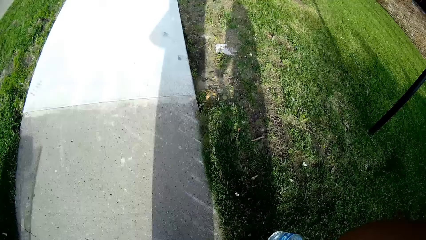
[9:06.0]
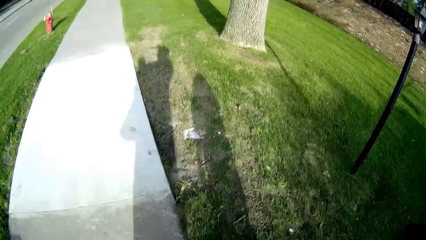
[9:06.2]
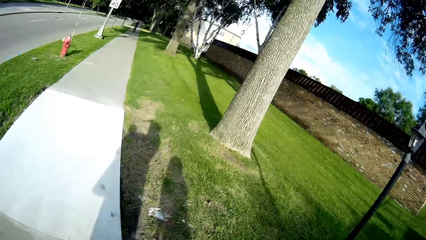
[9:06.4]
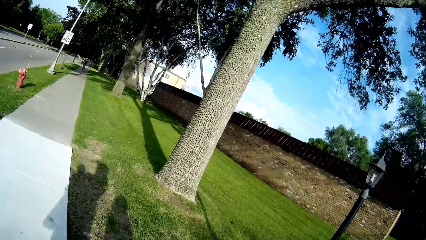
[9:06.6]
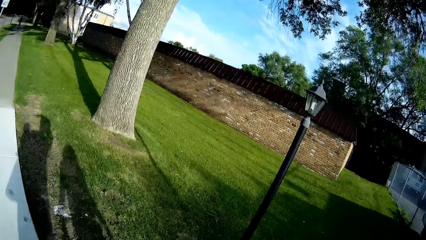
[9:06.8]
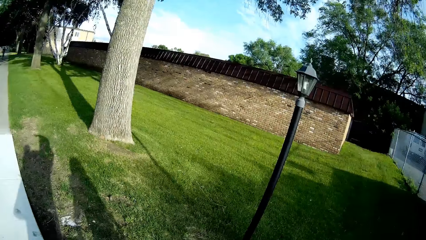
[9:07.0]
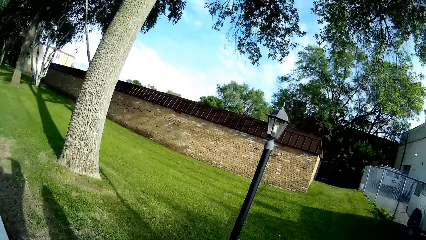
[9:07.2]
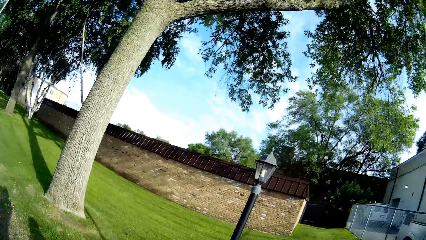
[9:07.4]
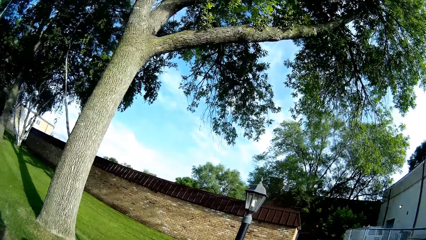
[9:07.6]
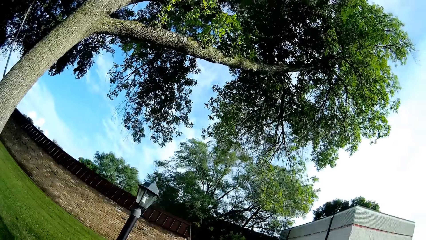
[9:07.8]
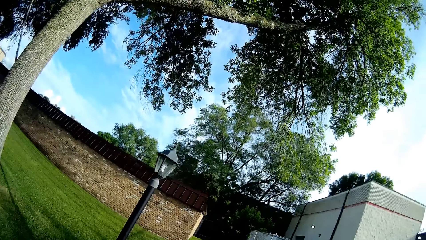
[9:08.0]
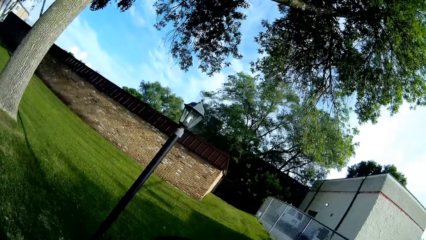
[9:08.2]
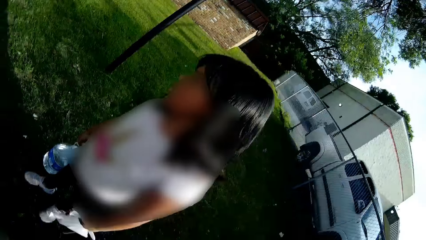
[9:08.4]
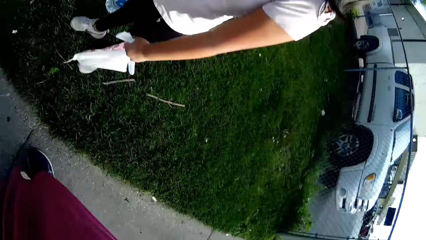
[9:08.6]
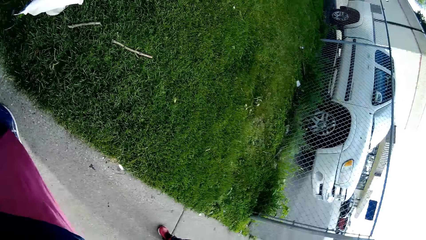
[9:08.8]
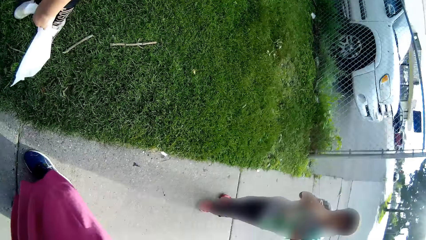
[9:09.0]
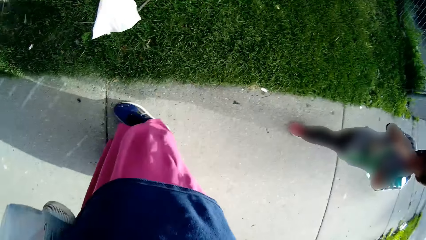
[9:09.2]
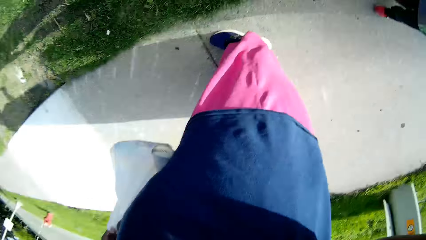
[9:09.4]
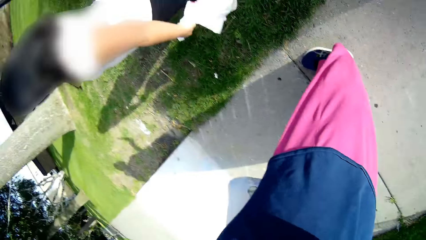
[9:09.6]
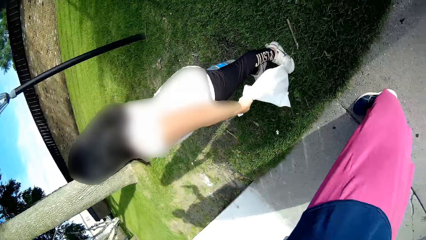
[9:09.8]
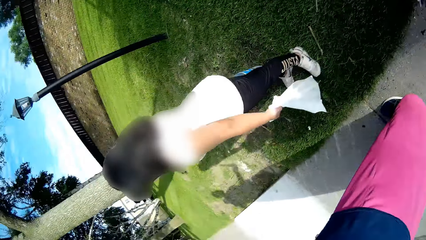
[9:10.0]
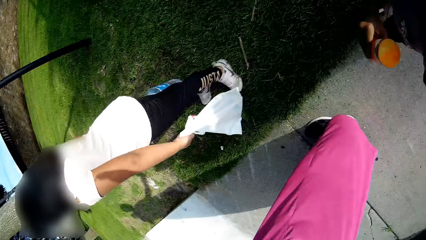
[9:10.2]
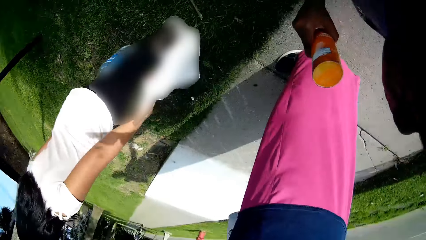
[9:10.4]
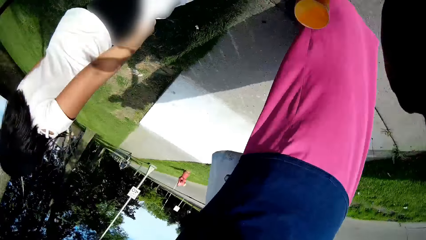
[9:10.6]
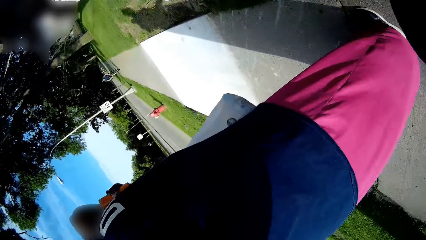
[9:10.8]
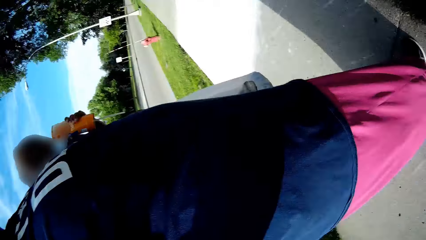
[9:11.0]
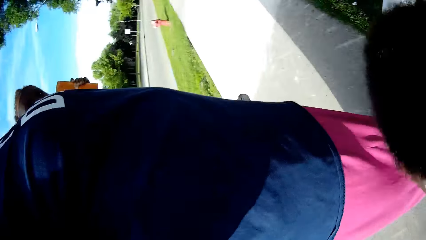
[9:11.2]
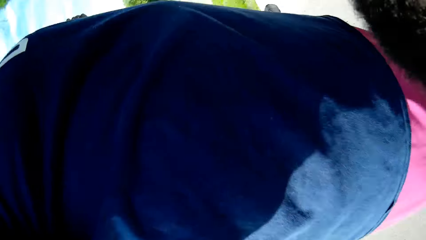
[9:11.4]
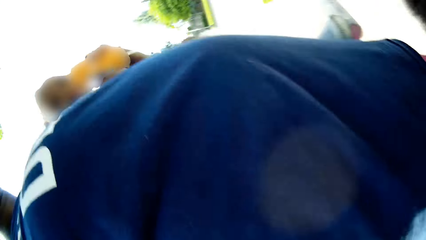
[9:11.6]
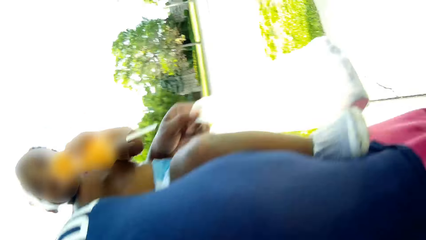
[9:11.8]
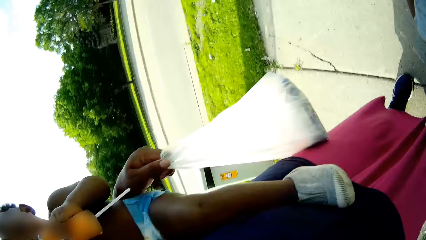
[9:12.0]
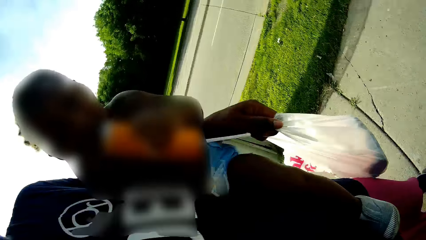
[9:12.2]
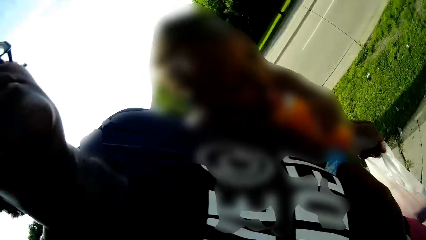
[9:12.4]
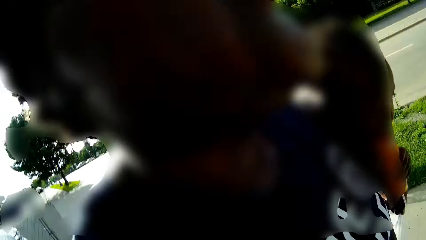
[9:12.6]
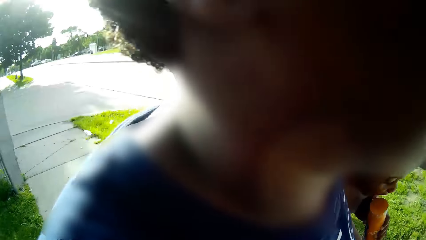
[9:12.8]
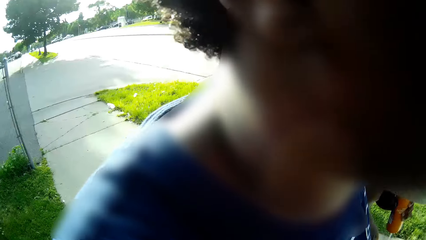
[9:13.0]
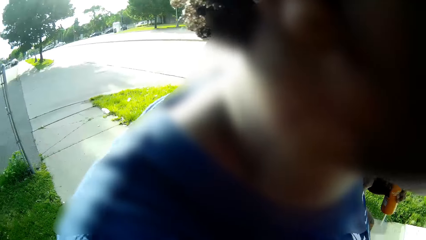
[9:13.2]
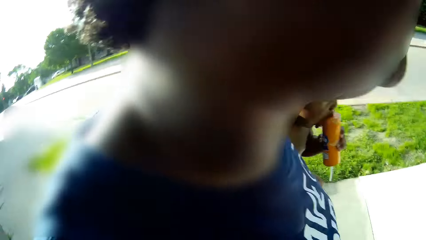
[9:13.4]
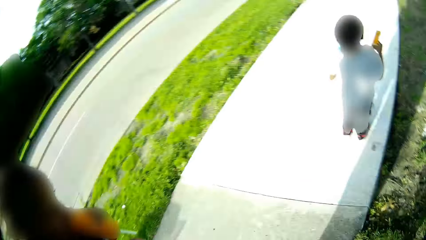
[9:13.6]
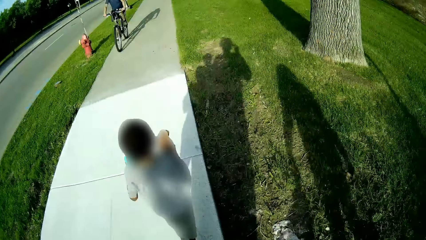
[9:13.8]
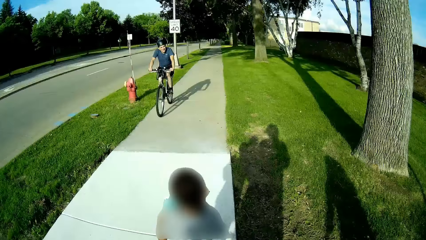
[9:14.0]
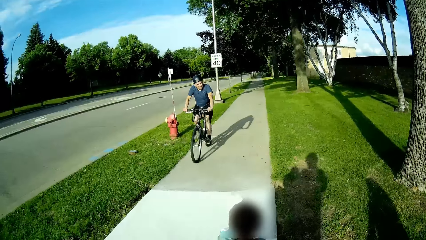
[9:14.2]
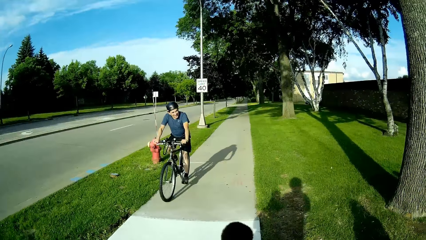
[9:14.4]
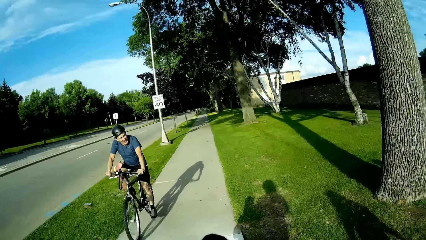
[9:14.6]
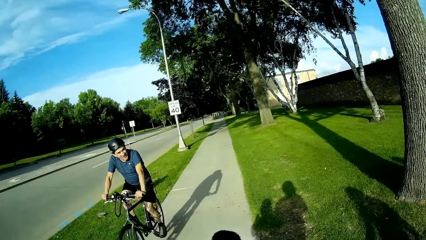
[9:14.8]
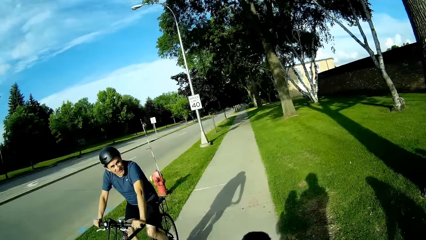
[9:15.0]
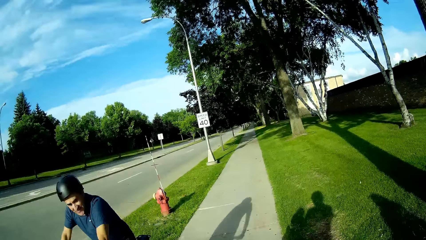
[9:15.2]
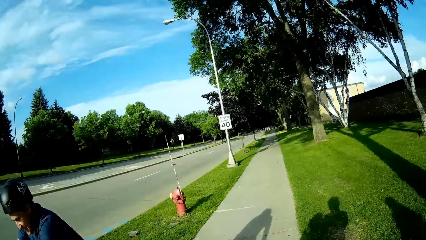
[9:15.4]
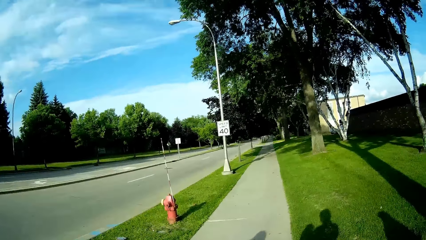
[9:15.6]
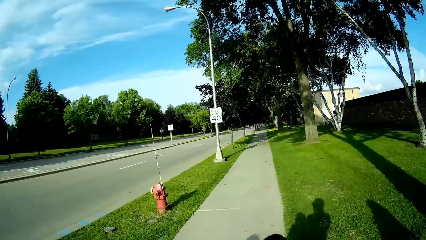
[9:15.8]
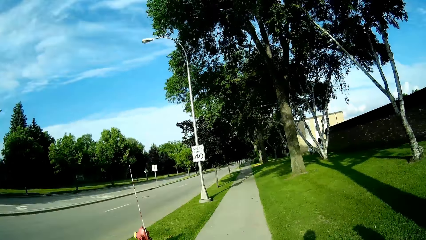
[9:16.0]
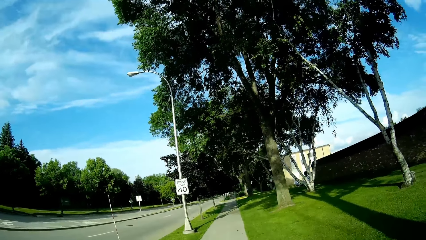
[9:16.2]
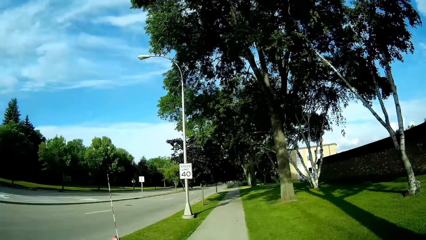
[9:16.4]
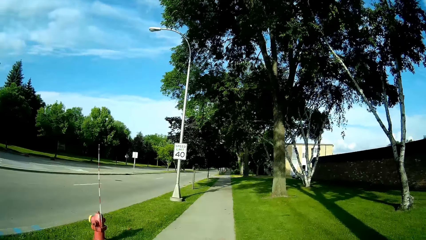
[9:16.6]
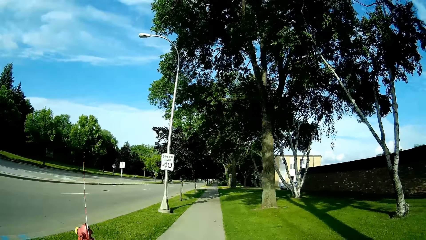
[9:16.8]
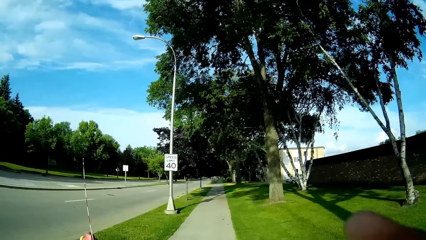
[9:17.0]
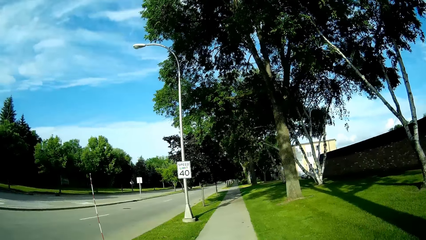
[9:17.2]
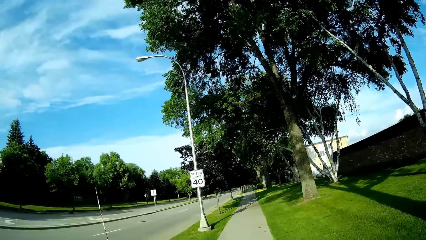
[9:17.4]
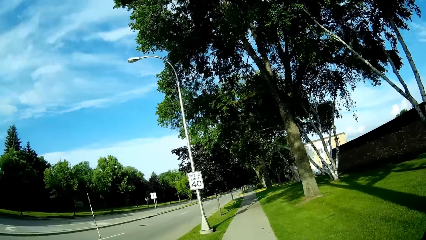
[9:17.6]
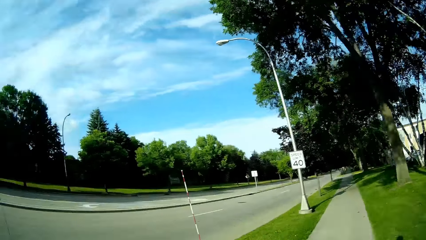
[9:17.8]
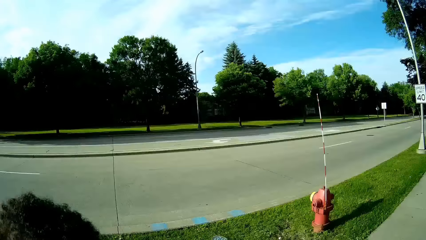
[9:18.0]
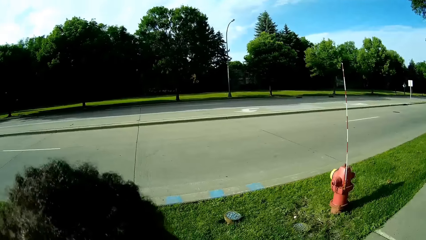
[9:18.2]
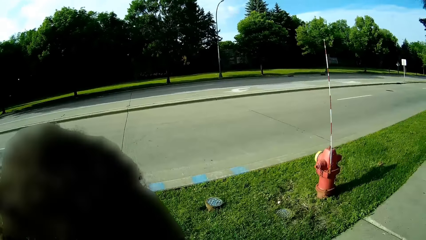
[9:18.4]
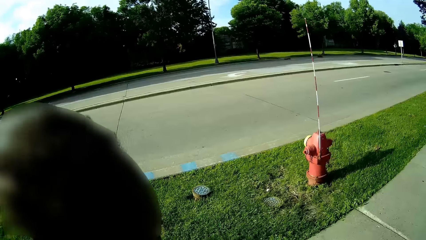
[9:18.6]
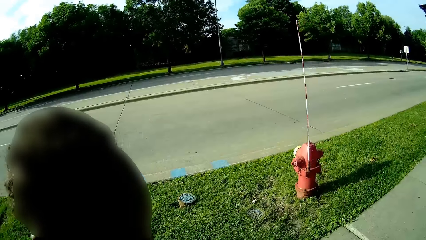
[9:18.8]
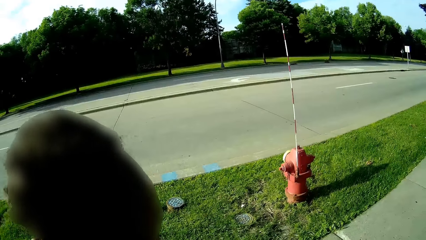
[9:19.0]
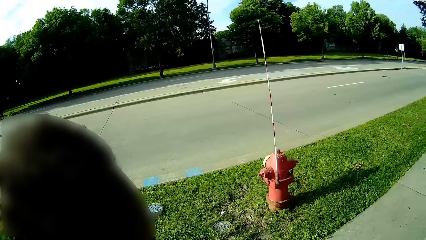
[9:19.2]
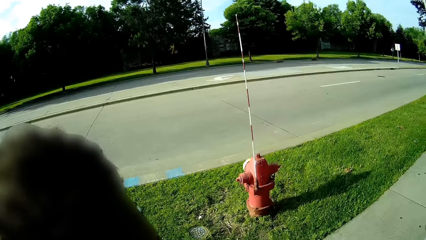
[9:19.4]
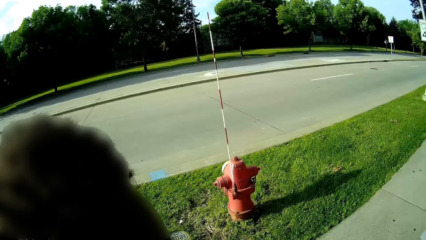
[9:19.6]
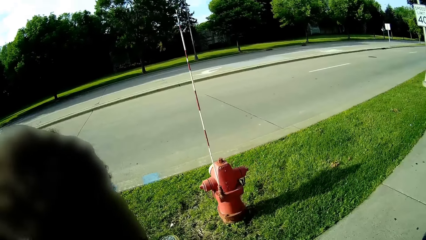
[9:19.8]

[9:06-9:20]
The camera wearer looks around. A man rides a bicycle past the camera wearer.
